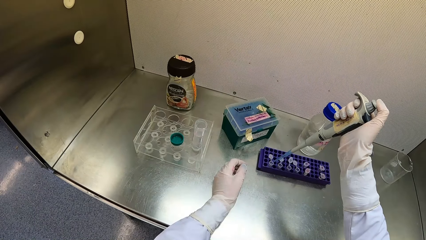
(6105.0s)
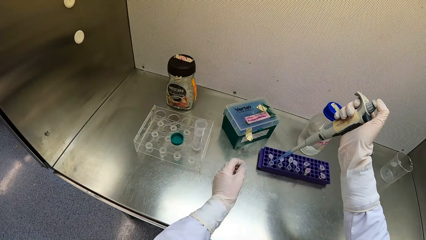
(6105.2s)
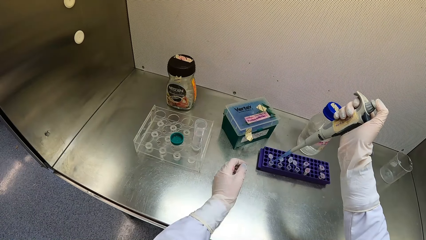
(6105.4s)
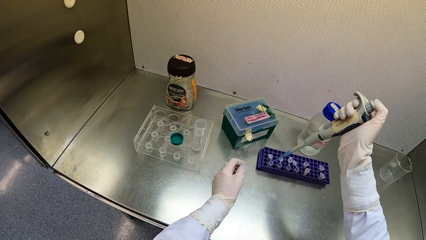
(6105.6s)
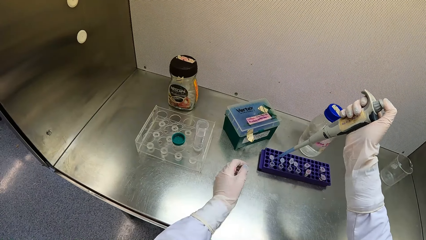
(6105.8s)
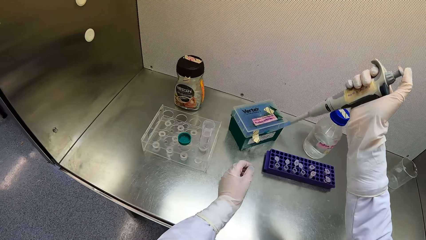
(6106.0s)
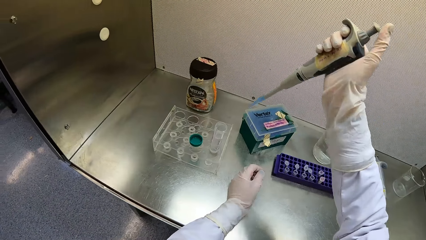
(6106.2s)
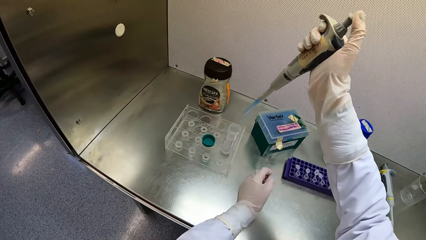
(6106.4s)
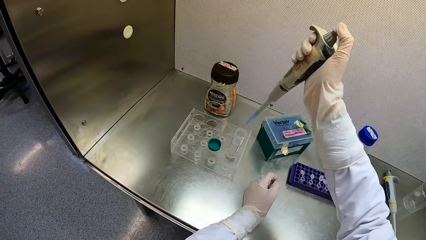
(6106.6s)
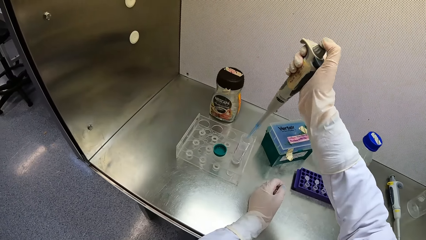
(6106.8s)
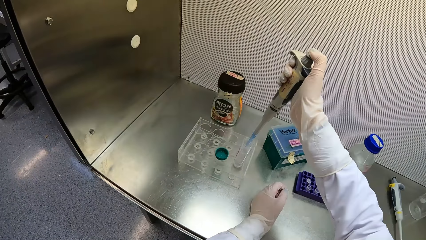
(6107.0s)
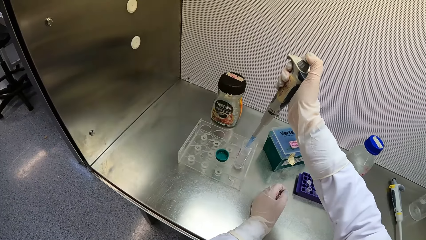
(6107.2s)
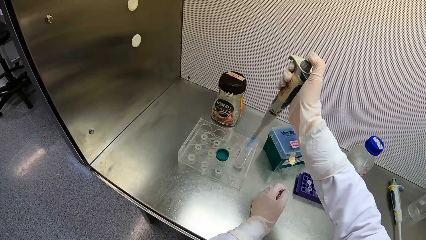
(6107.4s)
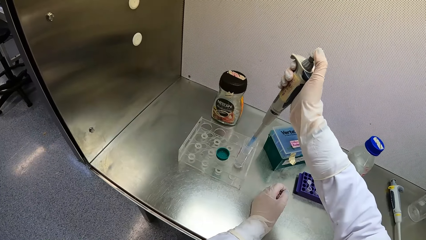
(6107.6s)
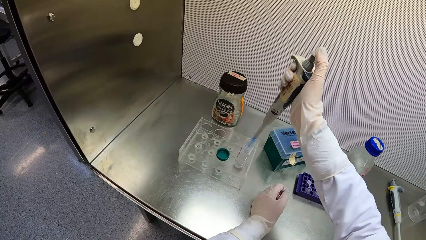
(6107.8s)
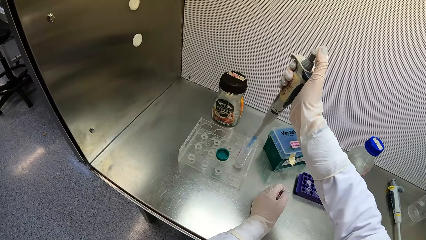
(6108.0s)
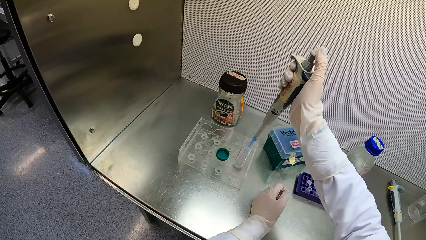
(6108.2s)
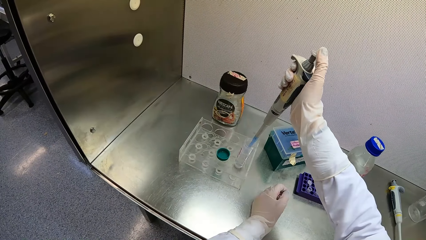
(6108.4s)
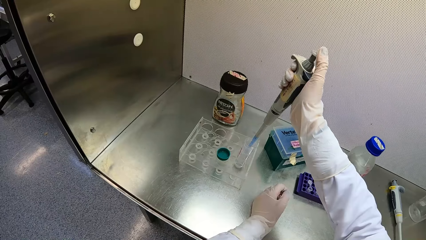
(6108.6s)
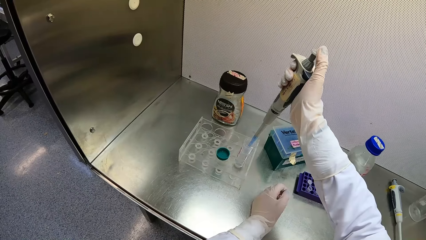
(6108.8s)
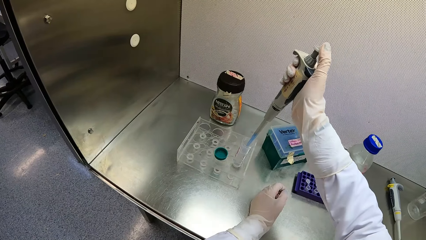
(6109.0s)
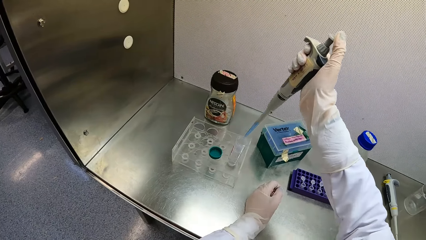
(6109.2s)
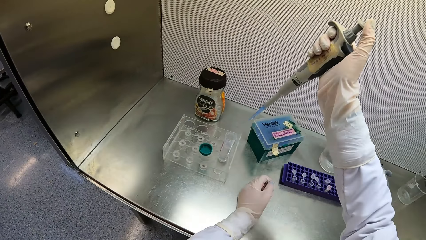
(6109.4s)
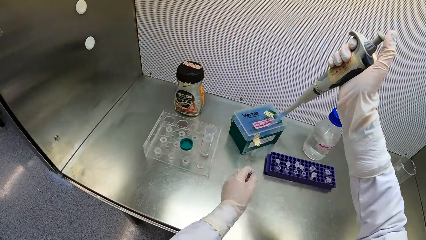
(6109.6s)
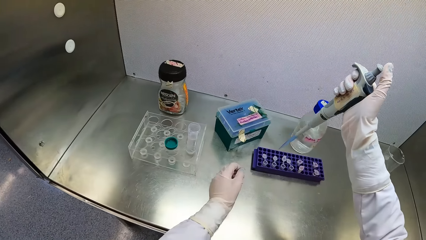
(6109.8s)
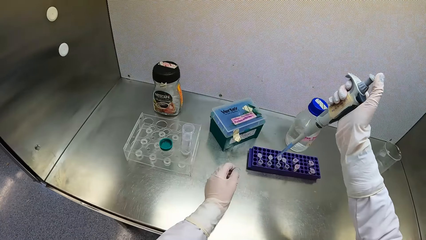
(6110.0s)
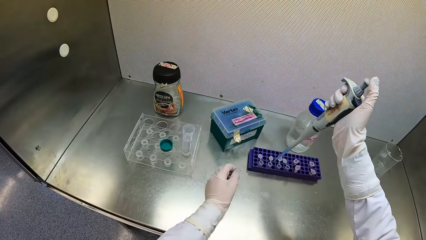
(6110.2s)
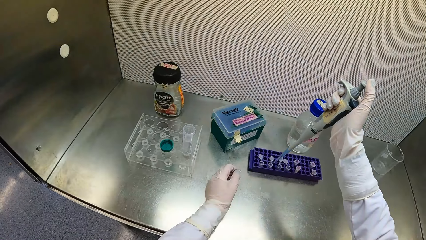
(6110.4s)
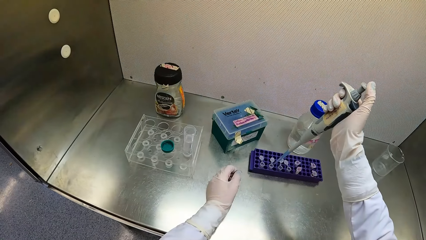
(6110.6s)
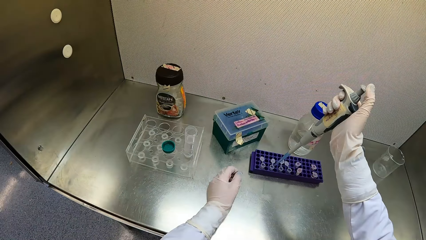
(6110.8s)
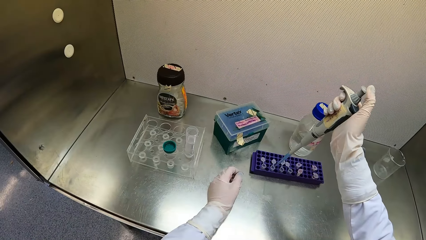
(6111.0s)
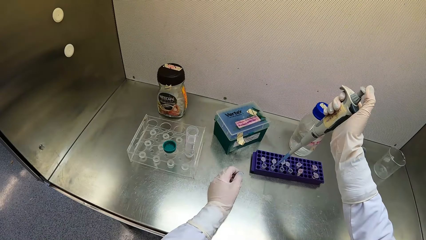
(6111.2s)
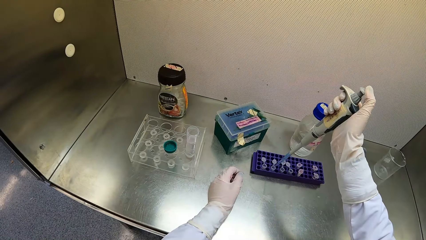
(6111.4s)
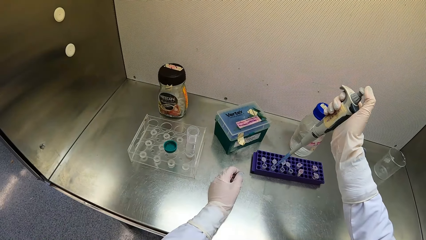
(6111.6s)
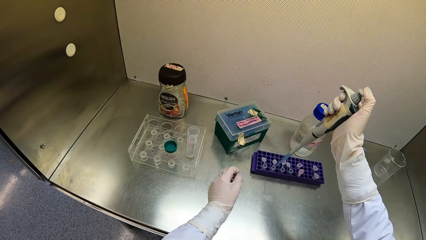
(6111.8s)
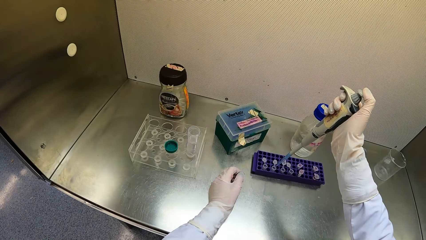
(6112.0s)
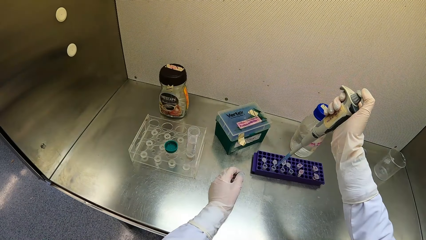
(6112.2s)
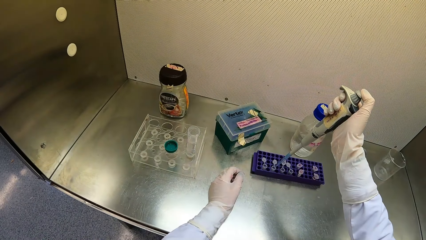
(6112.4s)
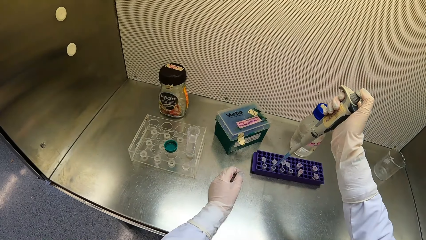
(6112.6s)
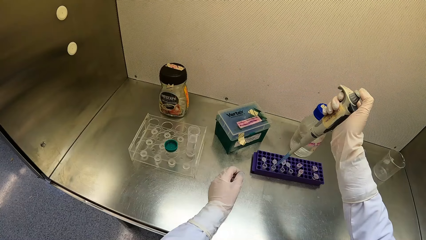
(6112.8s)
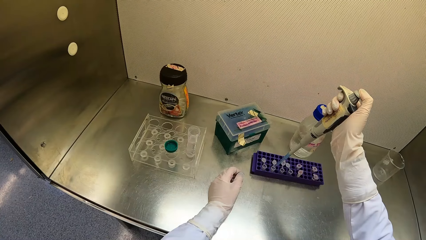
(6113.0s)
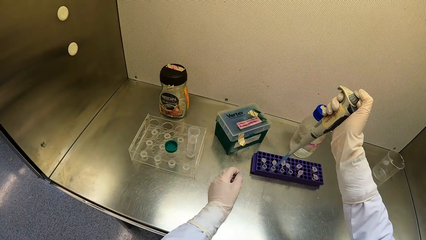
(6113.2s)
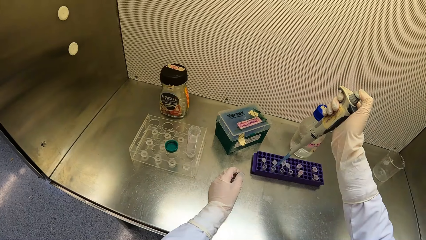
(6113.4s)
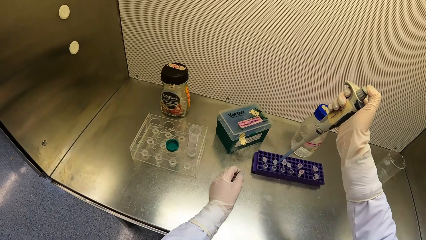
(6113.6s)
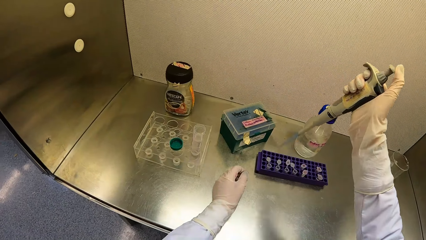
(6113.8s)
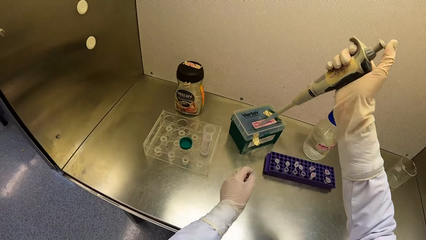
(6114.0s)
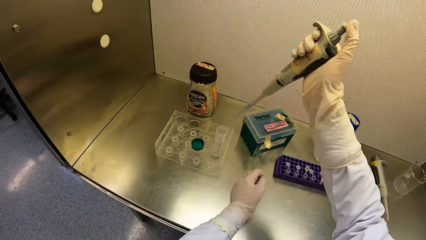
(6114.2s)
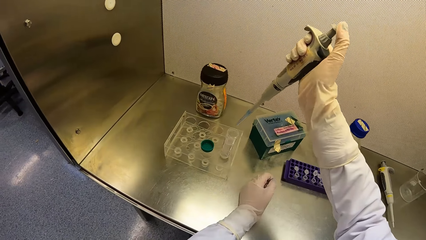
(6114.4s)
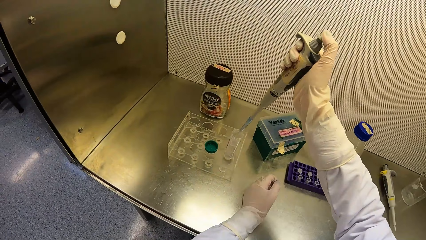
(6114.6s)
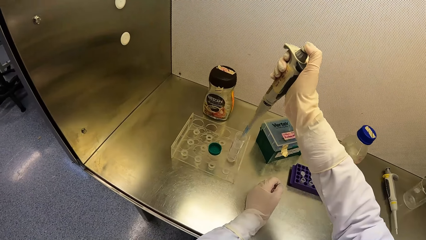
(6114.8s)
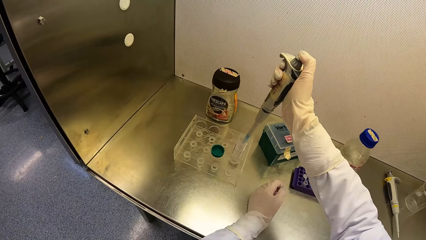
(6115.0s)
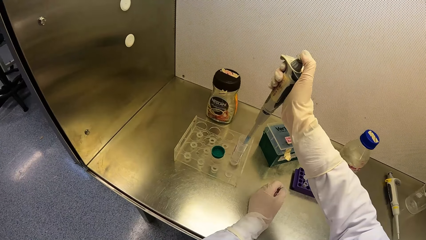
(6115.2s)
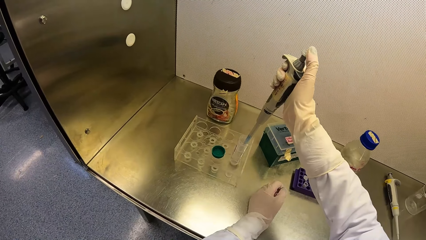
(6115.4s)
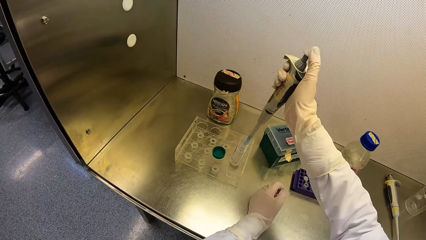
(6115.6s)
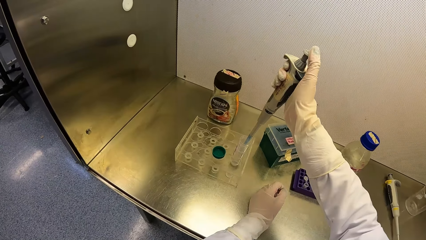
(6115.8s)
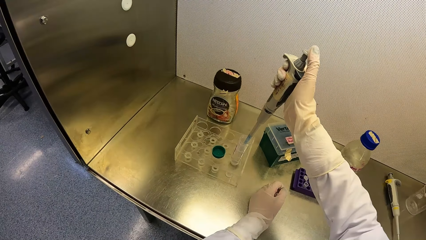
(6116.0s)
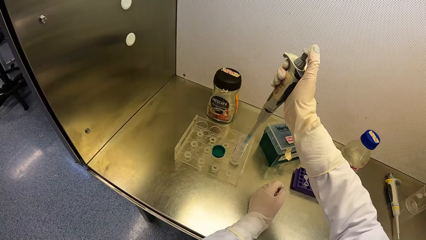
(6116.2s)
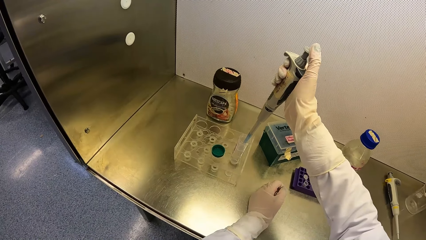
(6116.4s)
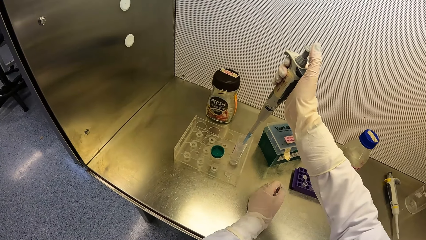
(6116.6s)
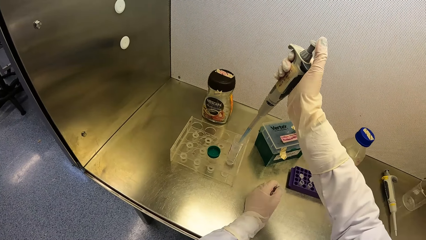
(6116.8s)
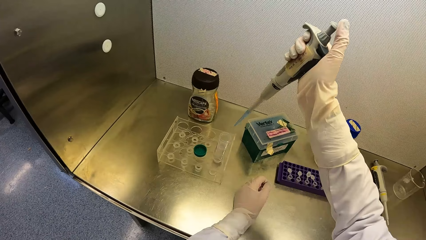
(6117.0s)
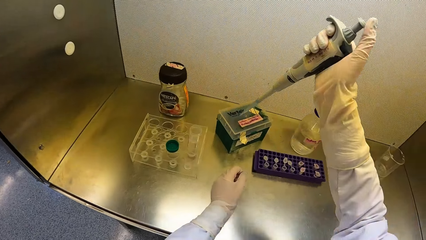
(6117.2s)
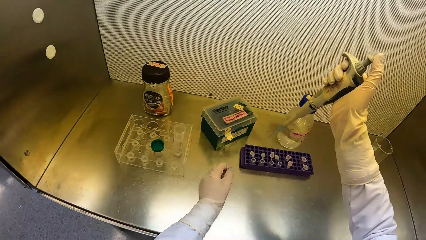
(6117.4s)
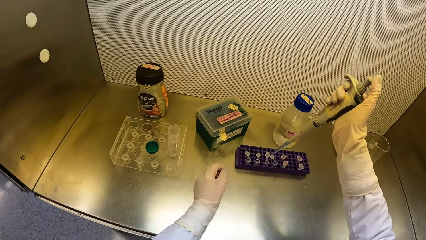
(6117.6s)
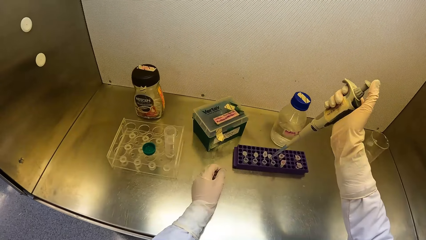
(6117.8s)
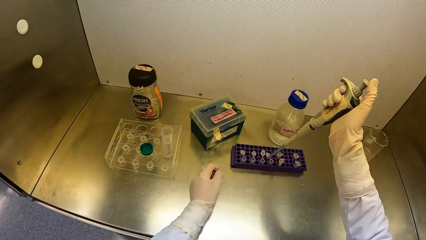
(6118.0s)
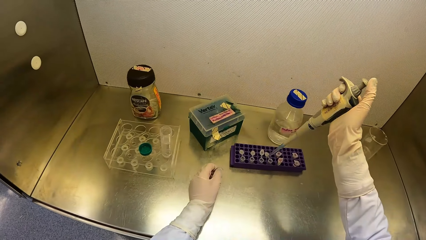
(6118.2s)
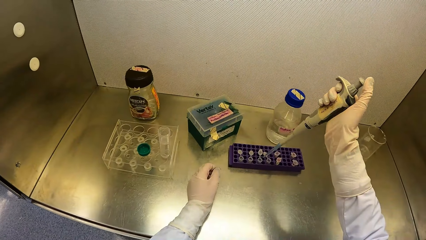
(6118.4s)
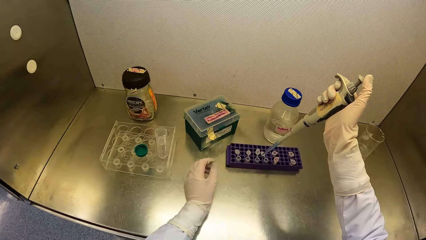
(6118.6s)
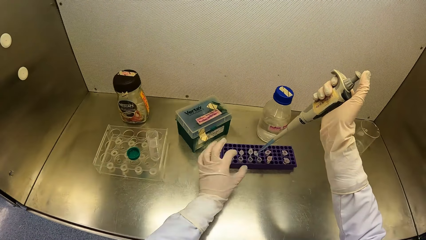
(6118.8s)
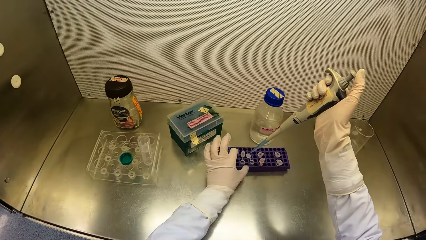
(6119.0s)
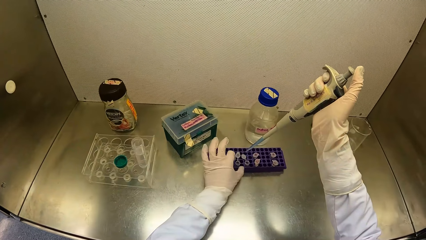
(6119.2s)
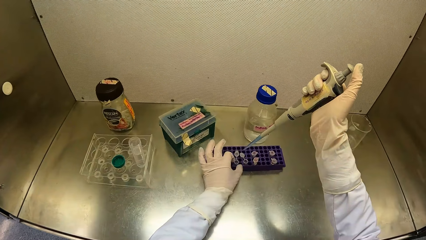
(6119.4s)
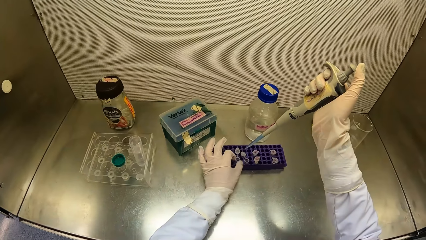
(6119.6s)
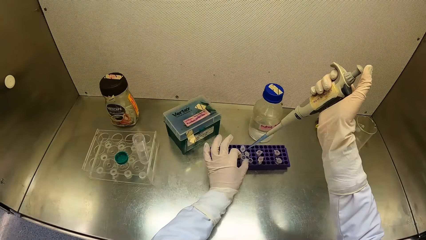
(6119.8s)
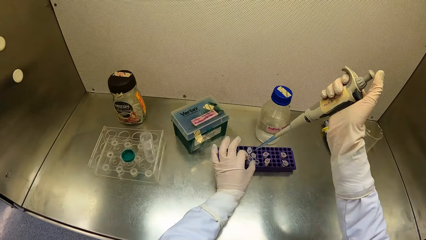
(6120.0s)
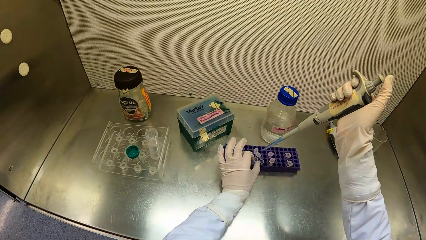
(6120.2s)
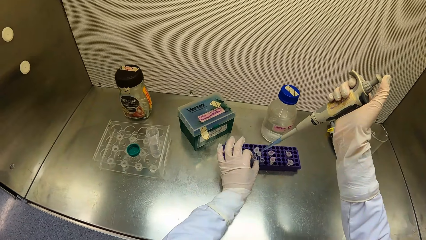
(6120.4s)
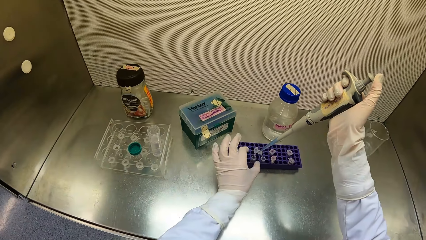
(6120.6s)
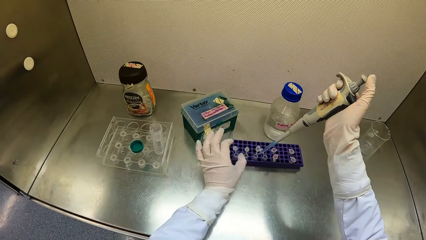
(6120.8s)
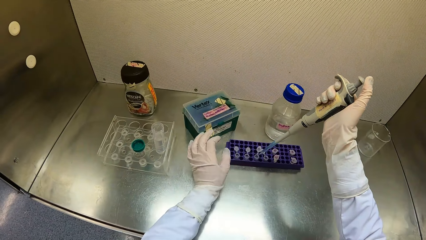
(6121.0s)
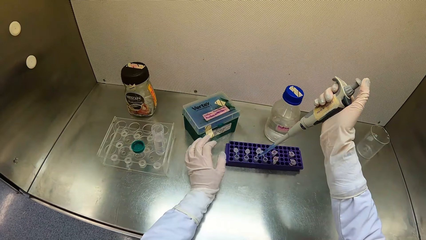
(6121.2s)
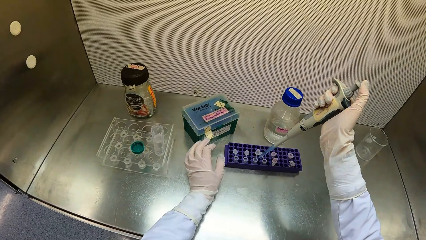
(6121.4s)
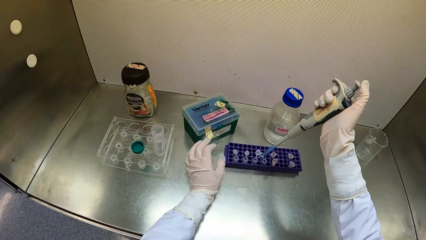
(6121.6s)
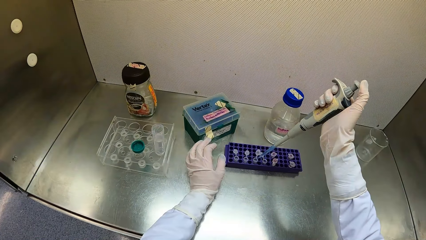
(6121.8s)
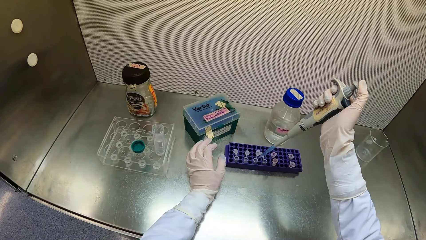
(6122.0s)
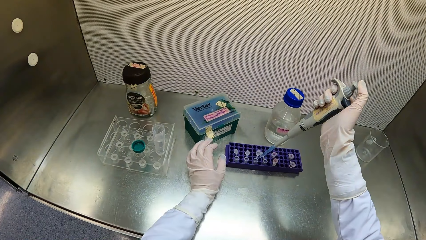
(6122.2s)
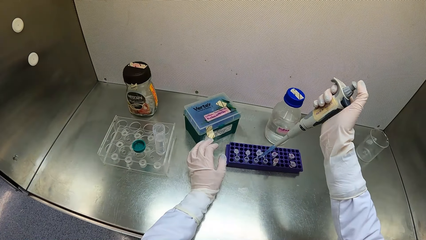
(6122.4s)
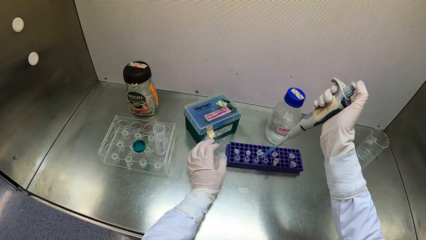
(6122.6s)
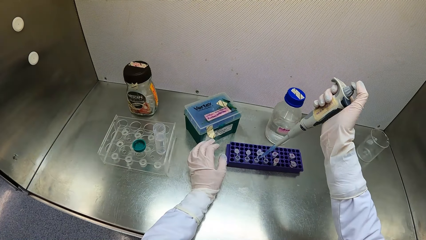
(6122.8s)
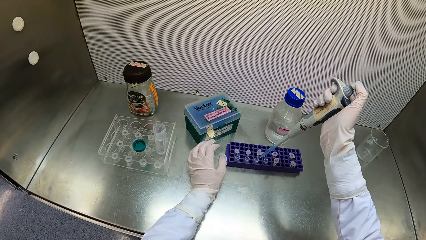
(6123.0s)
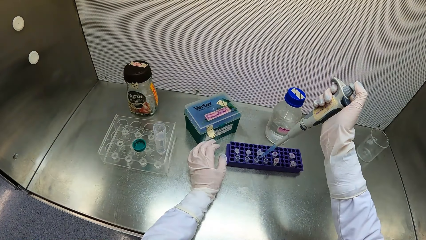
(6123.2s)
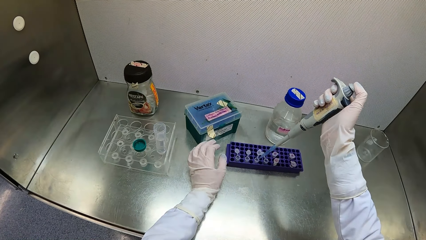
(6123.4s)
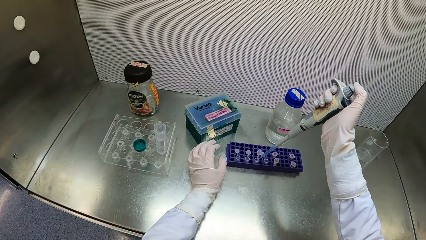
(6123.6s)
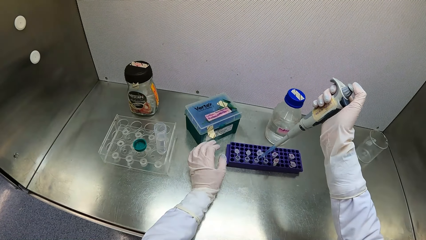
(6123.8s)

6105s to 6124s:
The camera wearer draws some drug syrup from the jumbo test tube with the micropipette in his right hand. He pumps the drug syrup into the microtube with the micropipette in his right hand. He draws some drug syrup from the jumbo test tube with the micropipette in his right hand. He raises the microtube or test tube from the purple microtube rack with his left hand. He holds the test tube with his left hand. He drops the microtube in the purple microtube rack with his left hand. He pumps the drug syrup into the microtube with the micropipette in his right hand.
